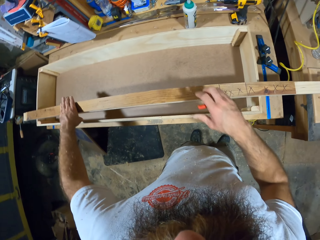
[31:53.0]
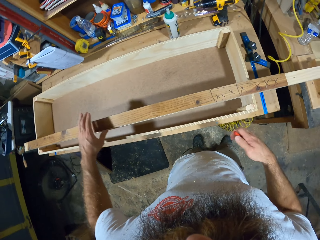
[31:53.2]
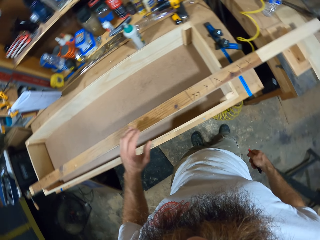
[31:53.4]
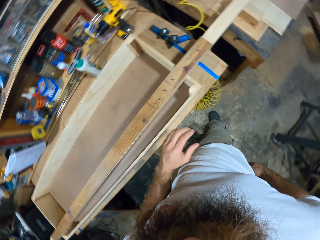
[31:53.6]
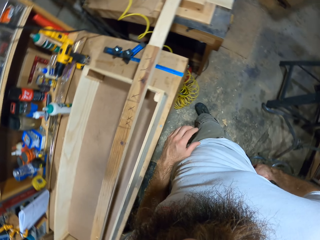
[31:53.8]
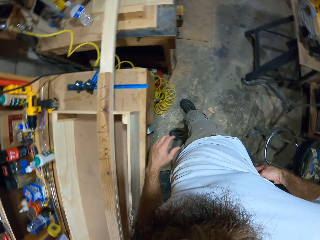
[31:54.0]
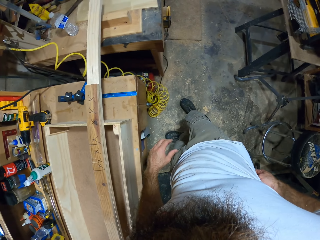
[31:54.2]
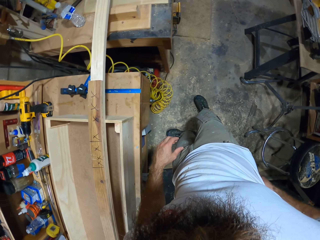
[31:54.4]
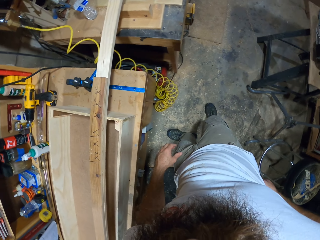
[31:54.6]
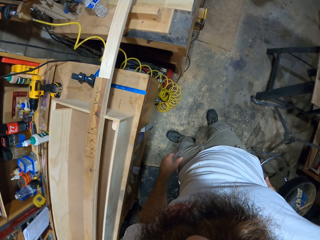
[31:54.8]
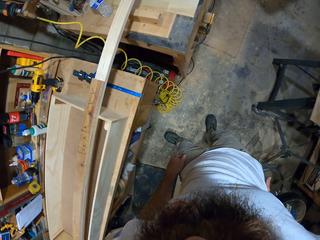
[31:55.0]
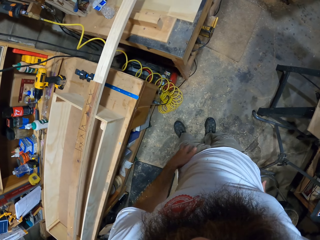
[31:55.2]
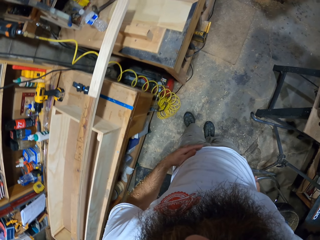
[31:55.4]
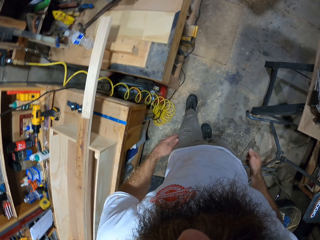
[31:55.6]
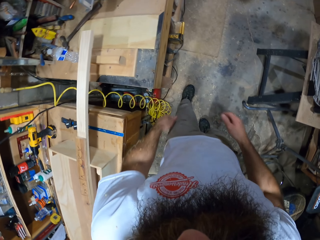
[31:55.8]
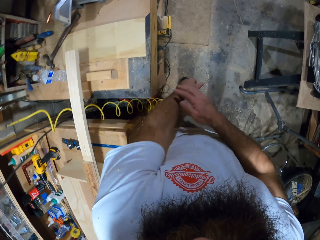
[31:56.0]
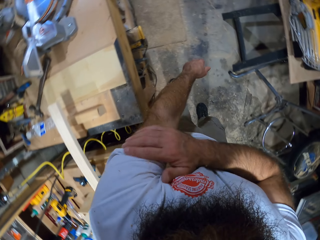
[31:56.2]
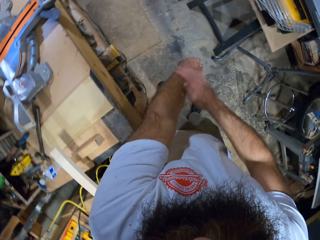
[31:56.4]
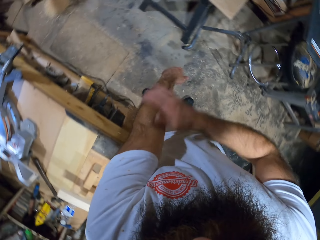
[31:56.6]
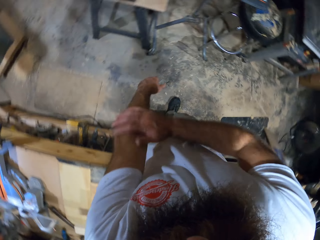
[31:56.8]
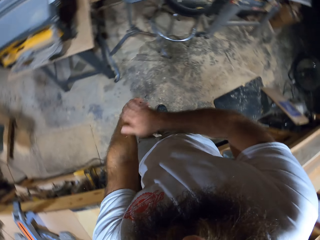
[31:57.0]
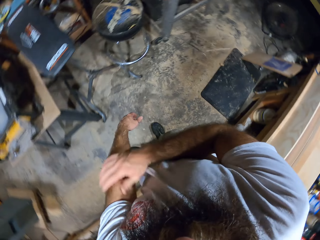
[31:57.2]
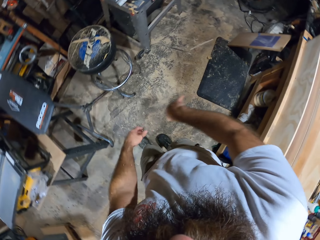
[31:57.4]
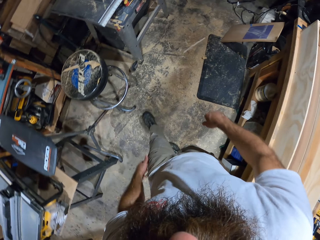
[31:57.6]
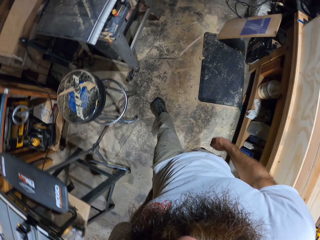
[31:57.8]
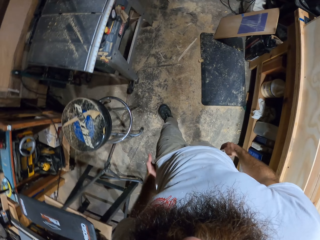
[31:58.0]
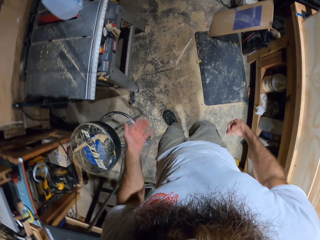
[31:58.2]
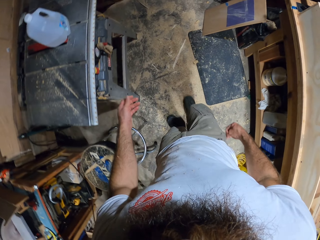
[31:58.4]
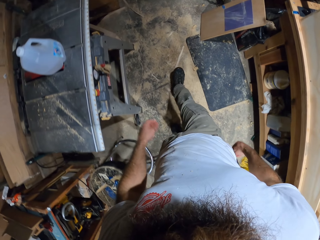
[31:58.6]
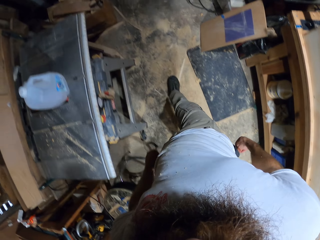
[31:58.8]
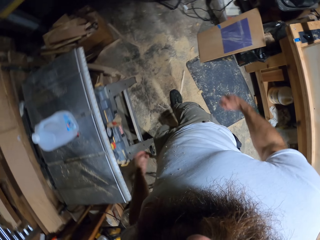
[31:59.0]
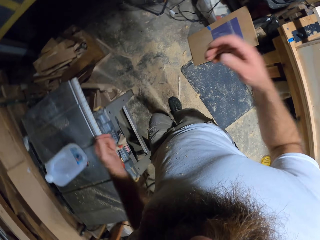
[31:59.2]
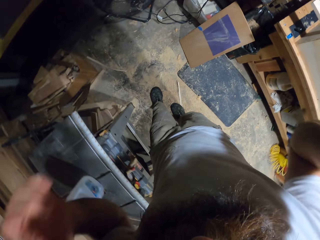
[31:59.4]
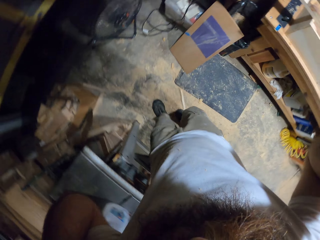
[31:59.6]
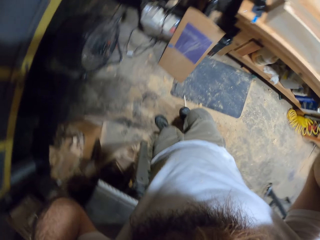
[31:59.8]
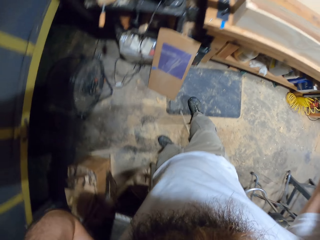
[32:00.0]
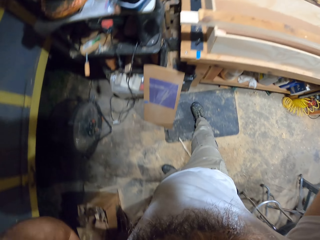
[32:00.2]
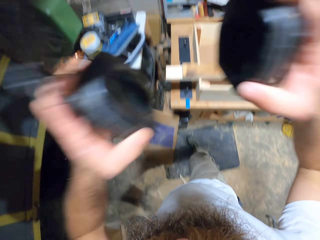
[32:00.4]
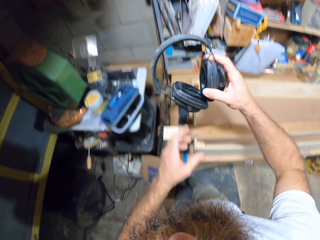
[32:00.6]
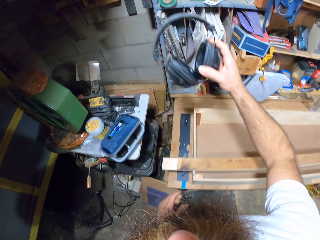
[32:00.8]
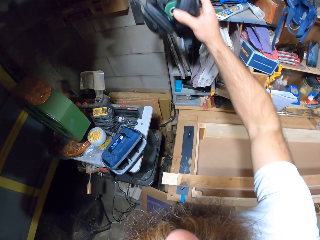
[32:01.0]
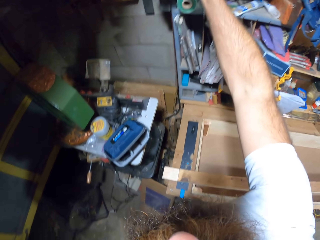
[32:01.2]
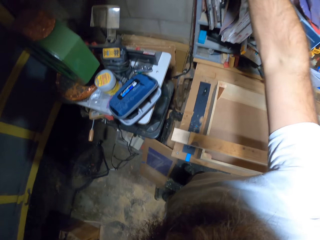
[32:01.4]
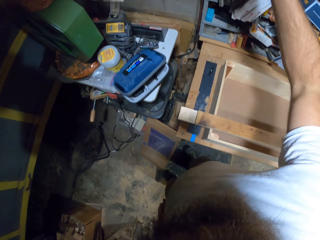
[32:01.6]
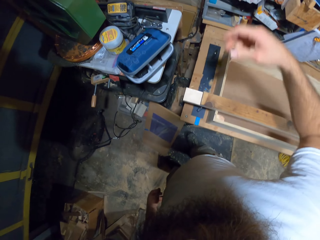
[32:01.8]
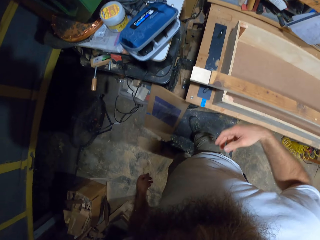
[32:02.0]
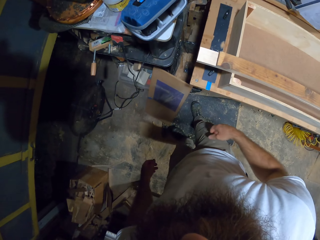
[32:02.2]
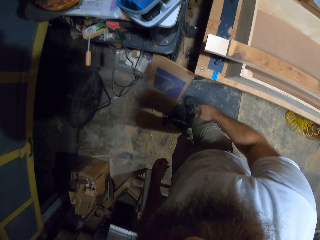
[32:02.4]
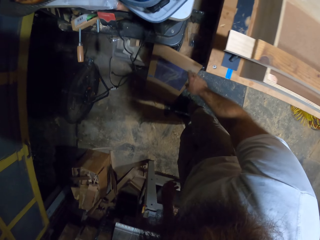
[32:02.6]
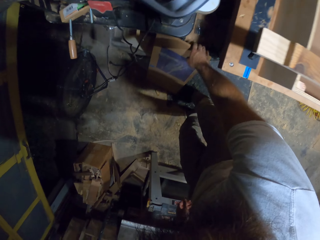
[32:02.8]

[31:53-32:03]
The camera wearer puts the marker in his right hand in his trouser pocket, his back pocket. He rubs his left hand on his shirt. He cleans his left hand with his right hand. He rubs his left hand on his shirt and trouser. He walks. He removes a headset from his head with both hands. He places the headset on a shelf with his right hand.

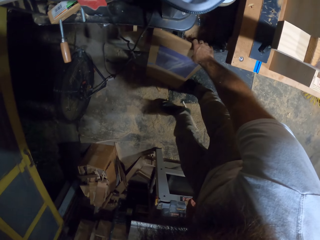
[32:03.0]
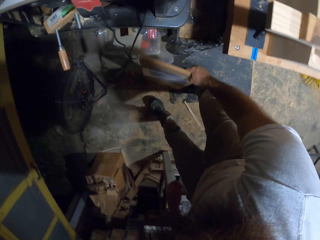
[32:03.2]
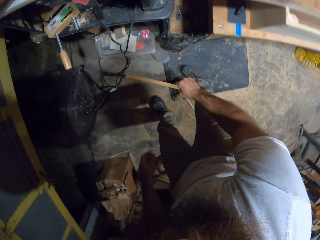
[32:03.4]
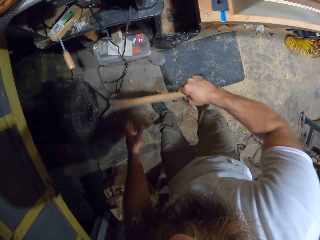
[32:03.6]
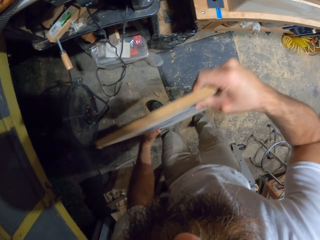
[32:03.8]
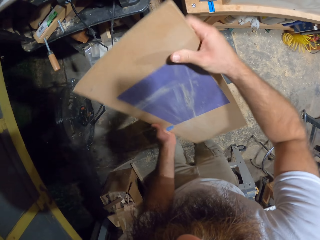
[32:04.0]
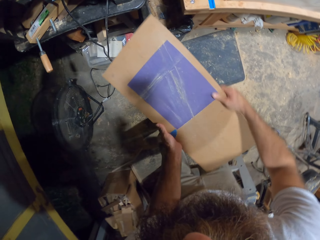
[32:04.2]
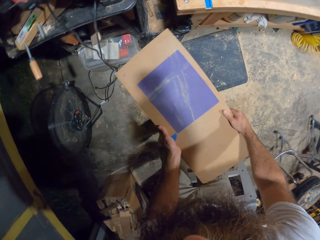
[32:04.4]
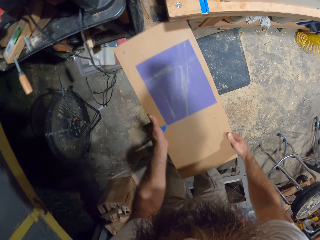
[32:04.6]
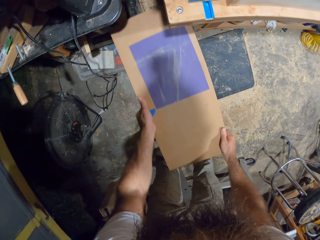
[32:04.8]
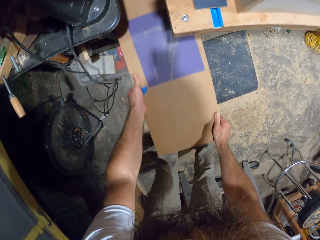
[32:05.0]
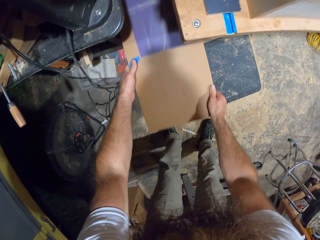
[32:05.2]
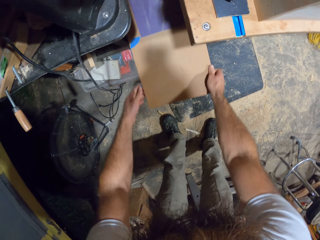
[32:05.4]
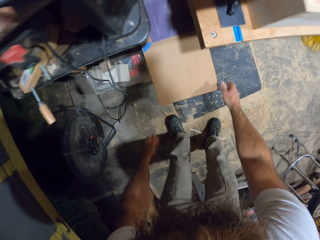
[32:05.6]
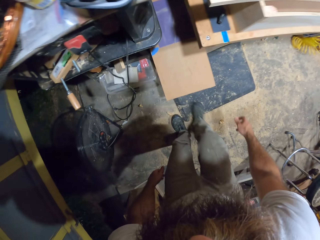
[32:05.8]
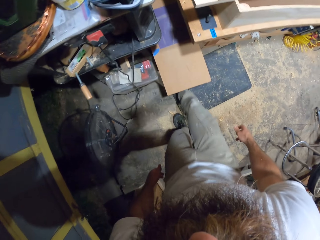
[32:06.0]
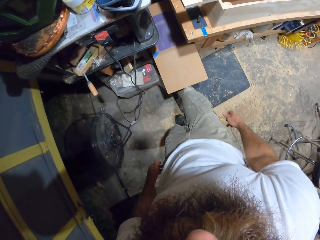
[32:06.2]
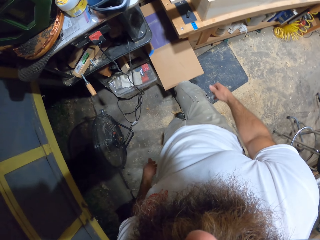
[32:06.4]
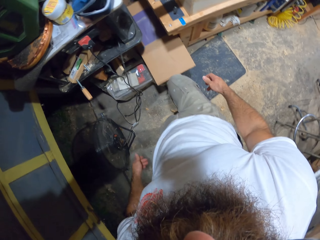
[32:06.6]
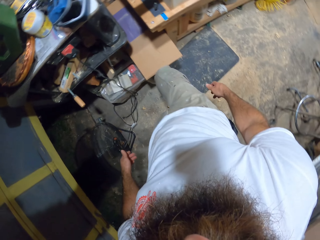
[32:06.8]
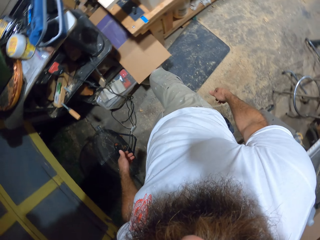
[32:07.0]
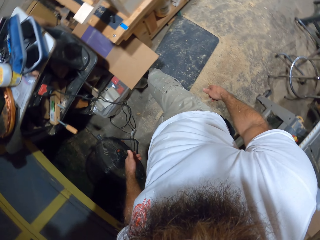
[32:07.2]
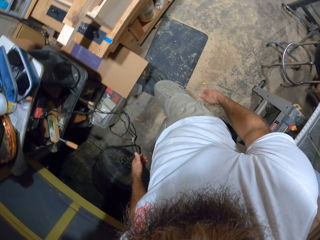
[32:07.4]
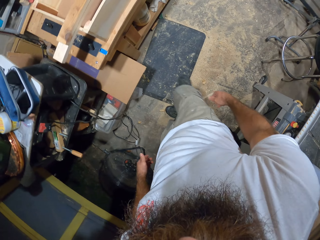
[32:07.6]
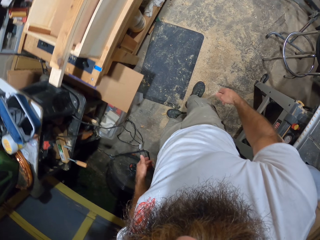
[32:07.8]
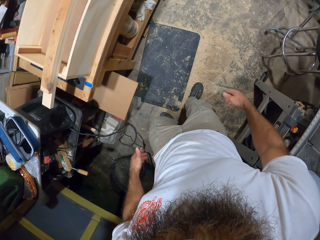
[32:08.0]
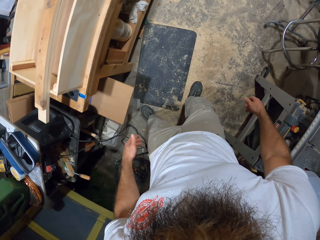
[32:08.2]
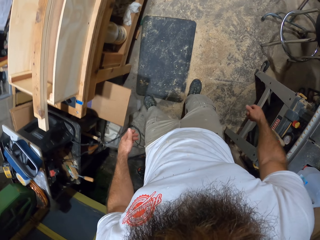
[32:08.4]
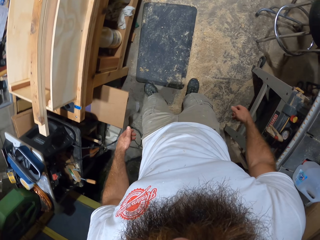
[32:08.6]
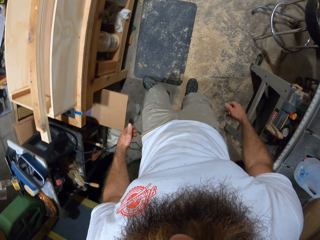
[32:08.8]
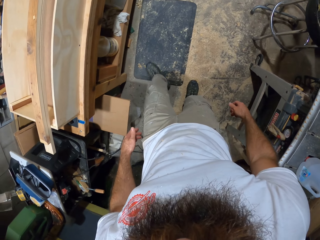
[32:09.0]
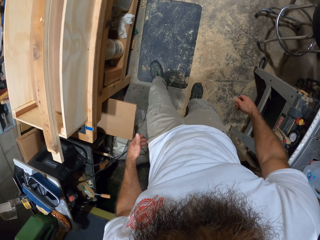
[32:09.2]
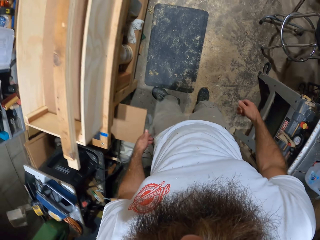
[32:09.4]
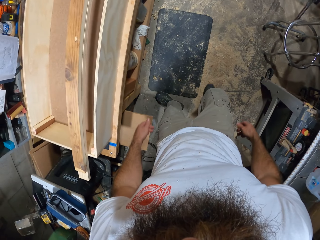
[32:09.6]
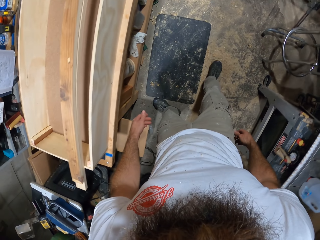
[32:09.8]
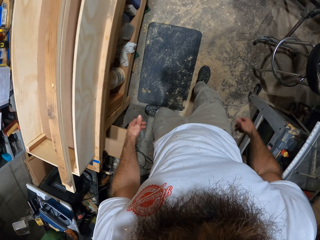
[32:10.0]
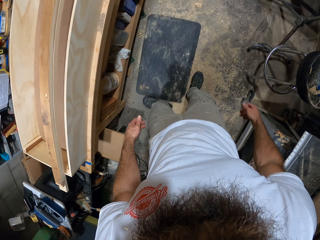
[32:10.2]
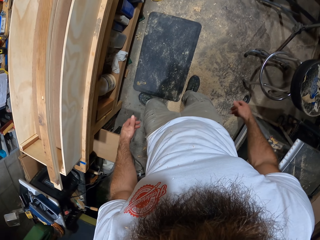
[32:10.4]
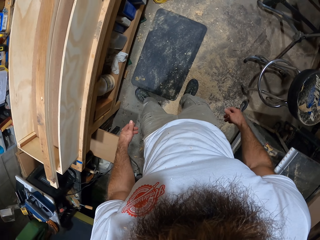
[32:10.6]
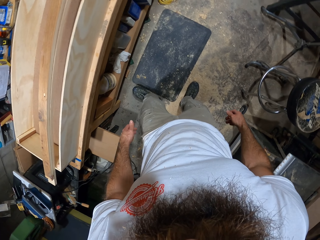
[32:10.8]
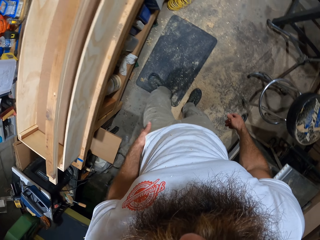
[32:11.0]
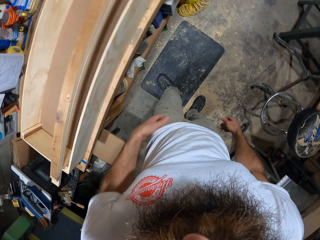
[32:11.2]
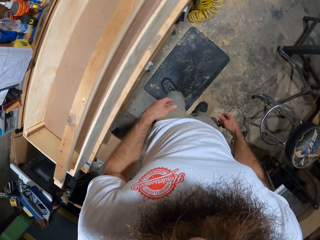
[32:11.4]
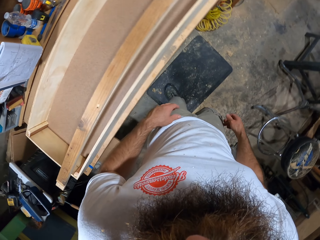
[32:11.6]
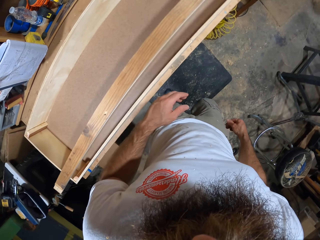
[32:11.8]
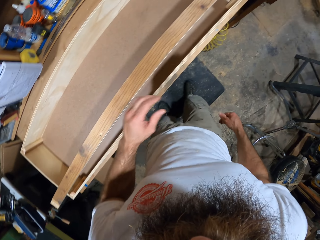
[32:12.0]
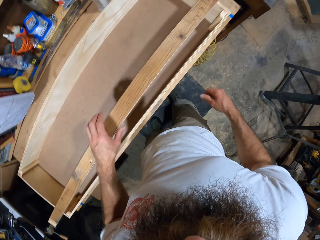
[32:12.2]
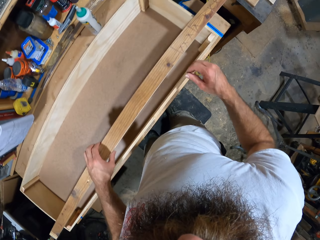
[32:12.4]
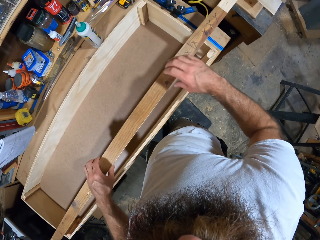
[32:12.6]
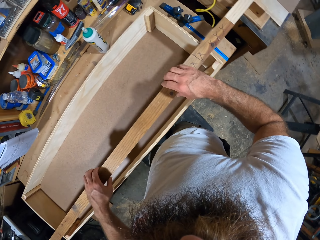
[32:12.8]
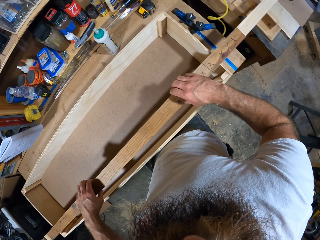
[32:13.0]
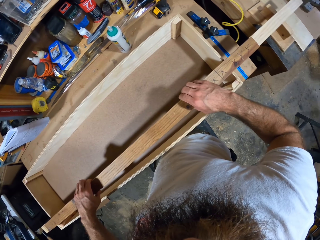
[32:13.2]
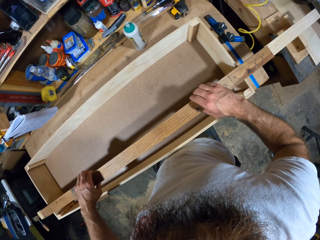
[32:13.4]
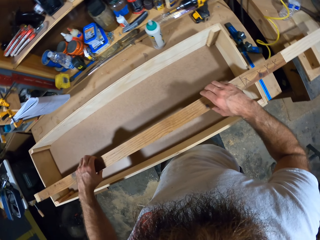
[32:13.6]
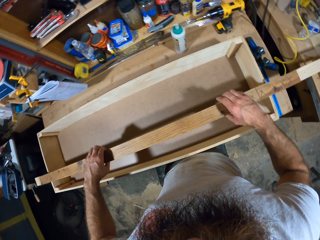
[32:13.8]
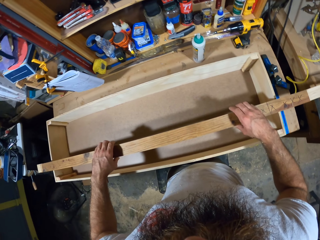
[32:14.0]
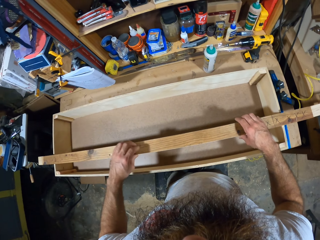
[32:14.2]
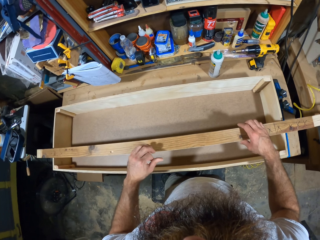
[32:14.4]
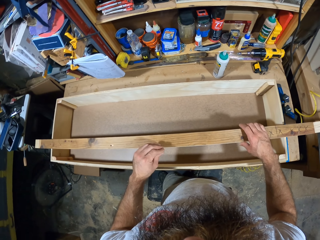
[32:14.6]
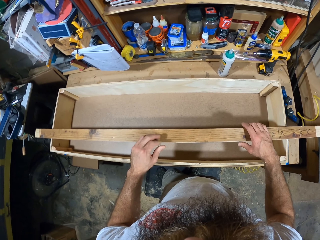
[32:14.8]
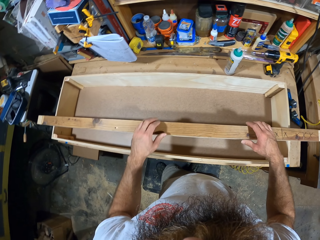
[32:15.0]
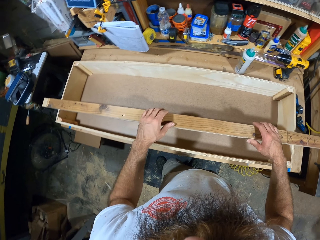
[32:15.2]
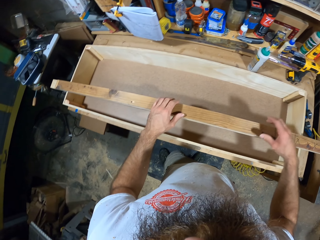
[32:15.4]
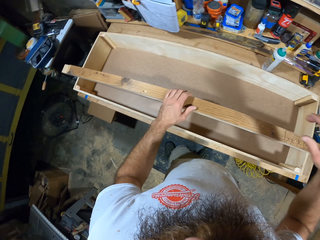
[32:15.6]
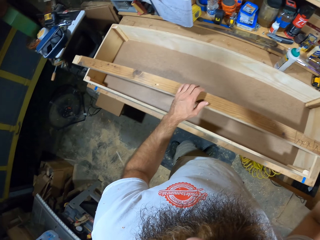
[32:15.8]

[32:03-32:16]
The camera wearer picks up a slab of wood from the ground with his right hand. He puts the slab of wood in a shelf with both hands. He pushes the slab of wood in the shelf with his right leg, with his right knee. He moves a floor mat on the ground with his left leg, with his left foot. He touches the wood. He moves the piece of wood on the table with both hands.
